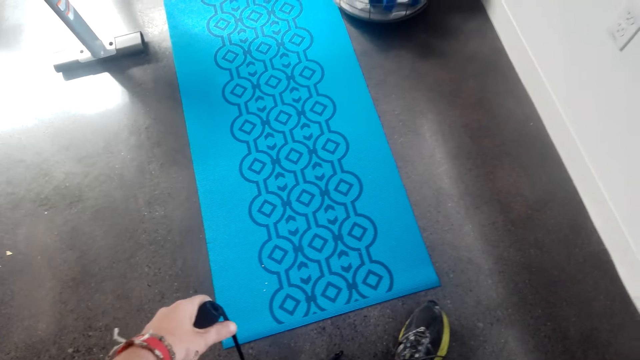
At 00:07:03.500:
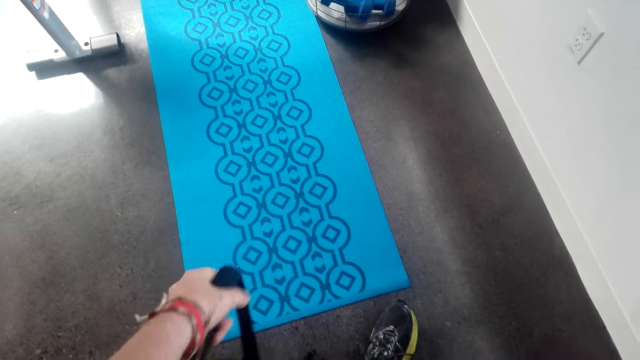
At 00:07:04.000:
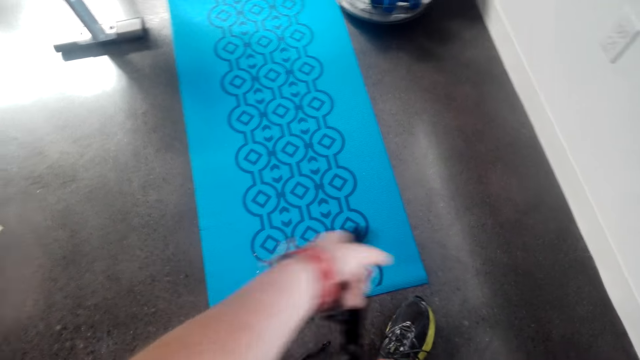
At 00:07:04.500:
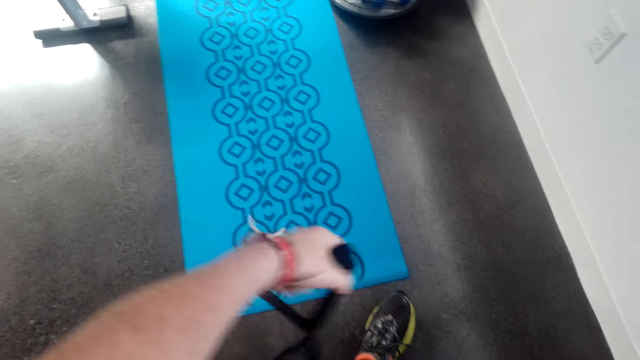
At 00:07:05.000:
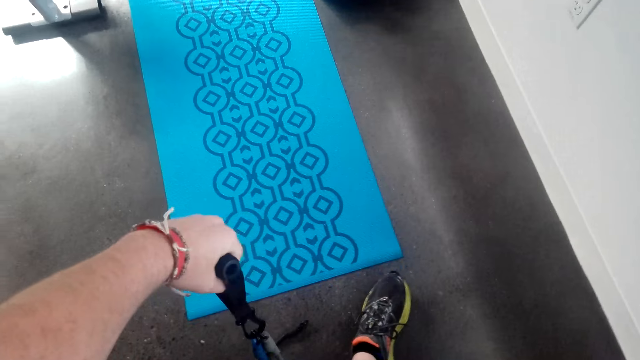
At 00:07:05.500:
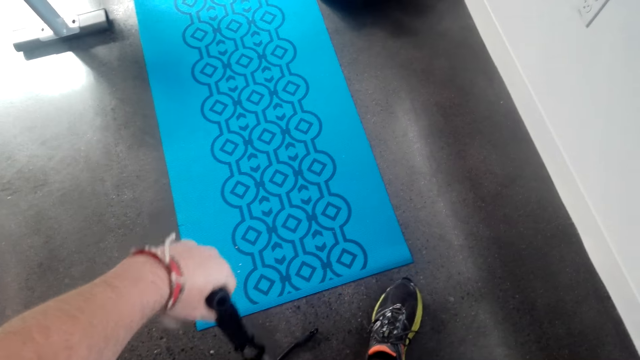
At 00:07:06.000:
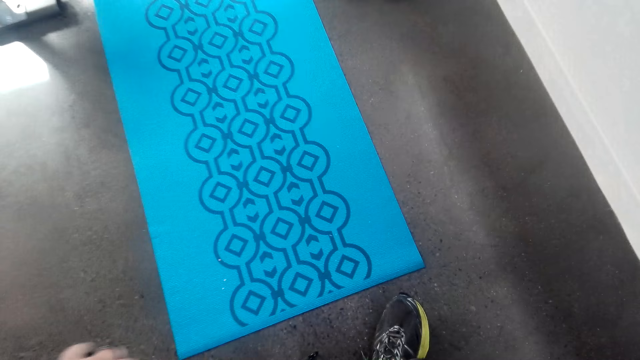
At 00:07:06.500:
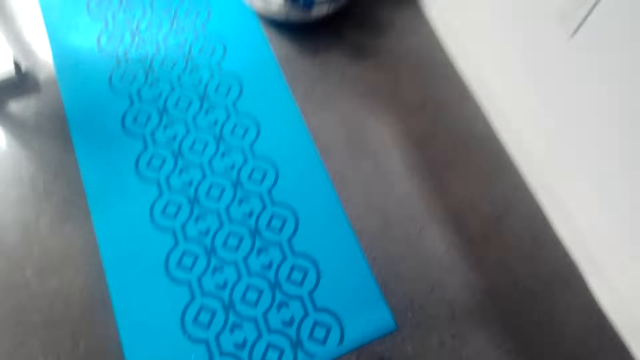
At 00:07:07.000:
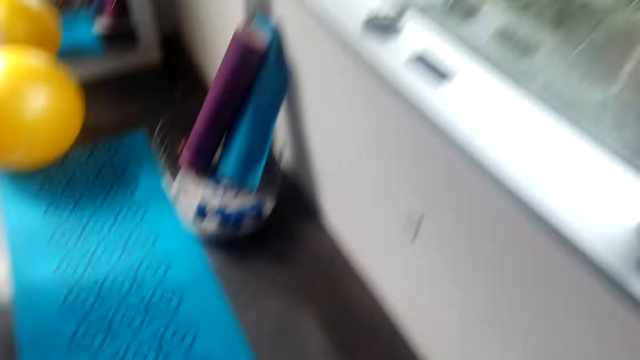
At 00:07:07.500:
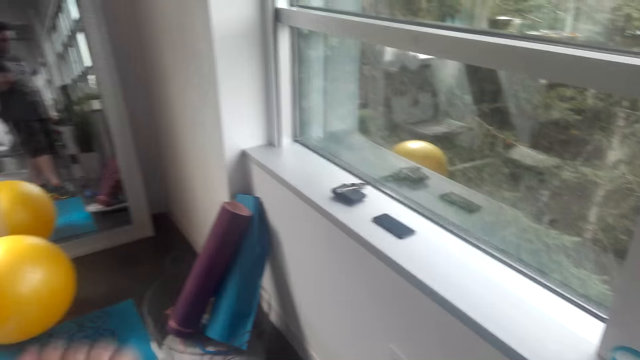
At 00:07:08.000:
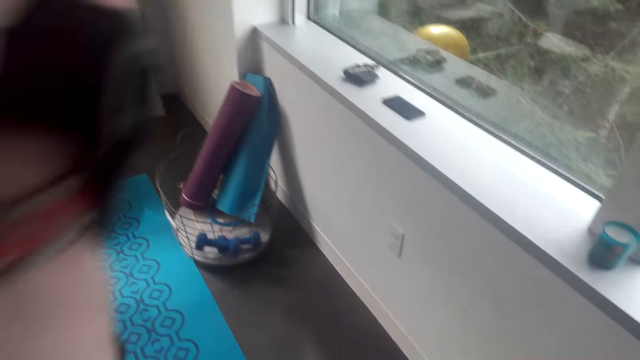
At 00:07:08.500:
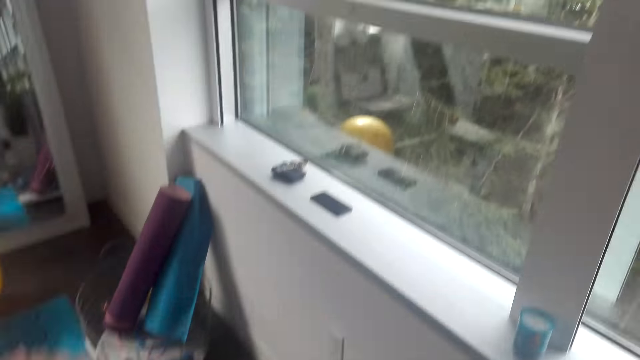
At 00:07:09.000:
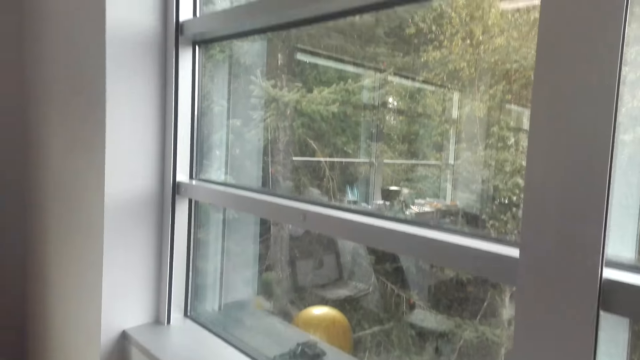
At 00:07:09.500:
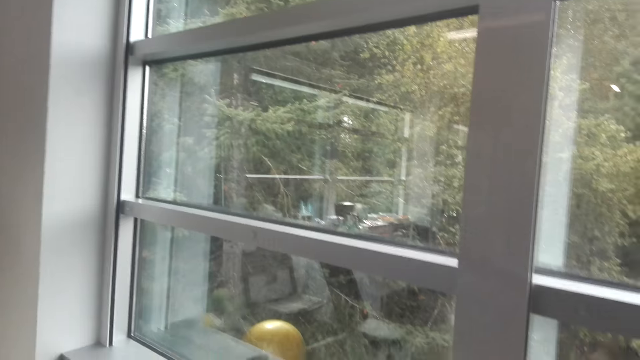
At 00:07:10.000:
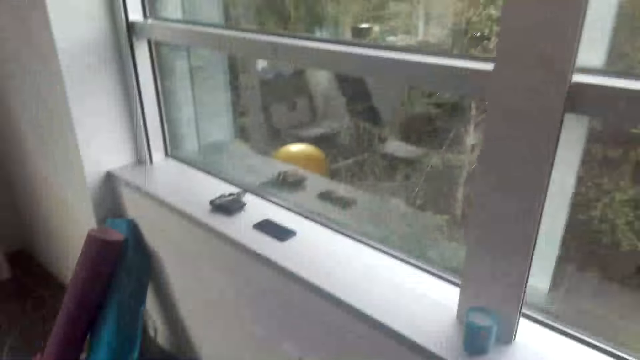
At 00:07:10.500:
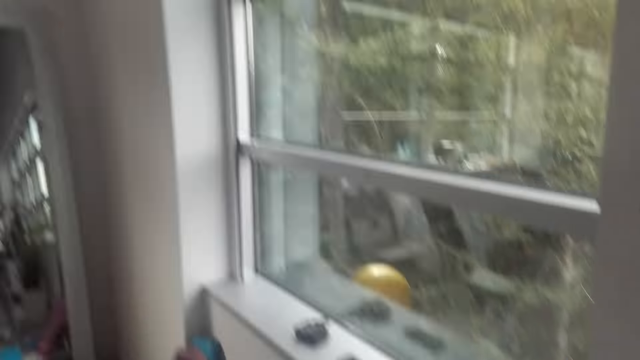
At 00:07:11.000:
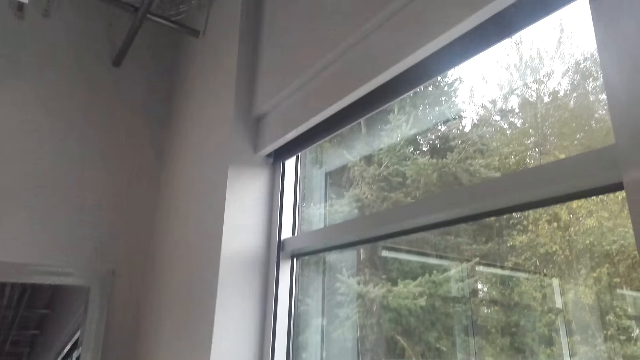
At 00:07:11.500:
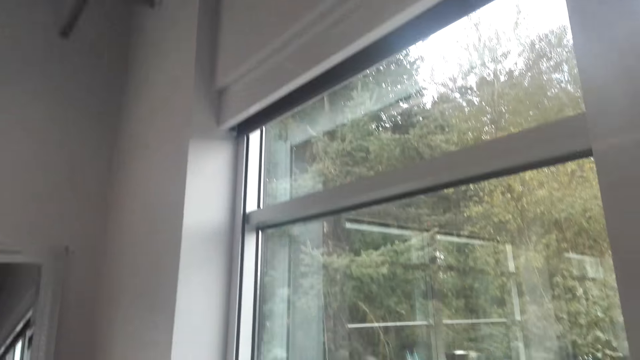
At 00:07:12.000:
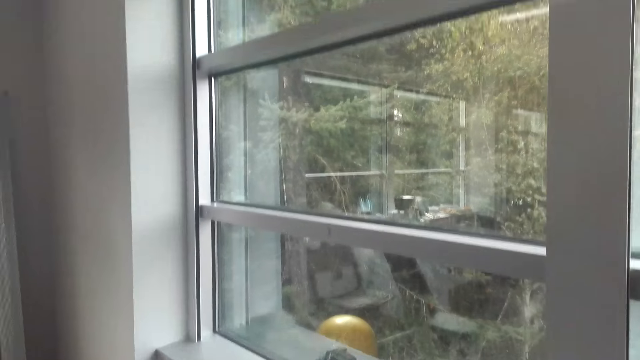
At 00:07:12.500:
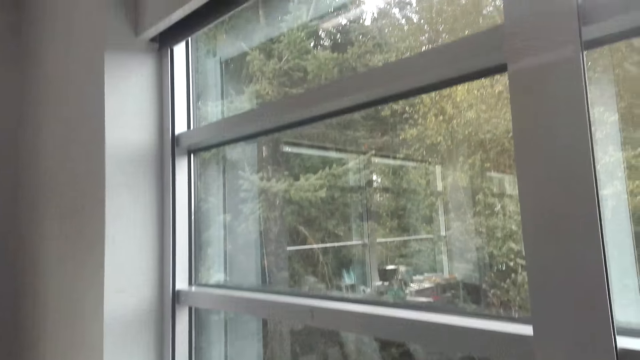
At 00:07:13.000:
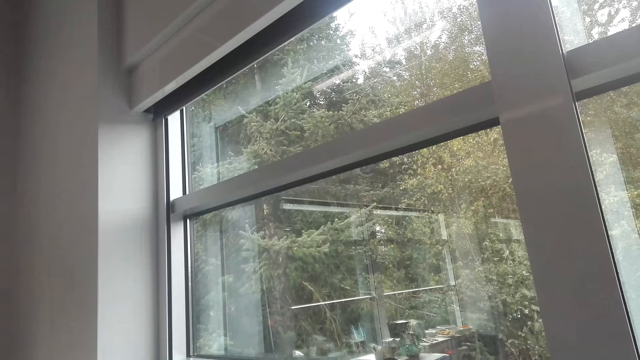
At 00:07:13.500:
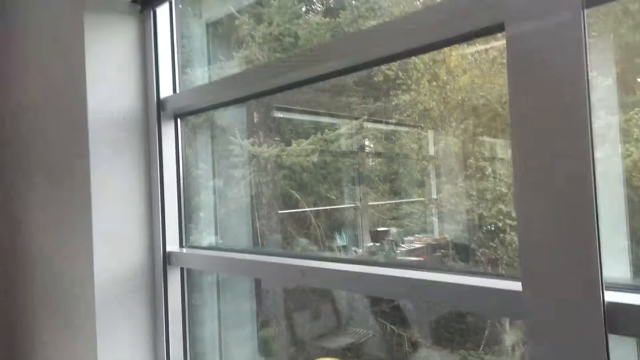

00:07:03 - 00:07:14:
The camera wearer works out with the resistance bands.

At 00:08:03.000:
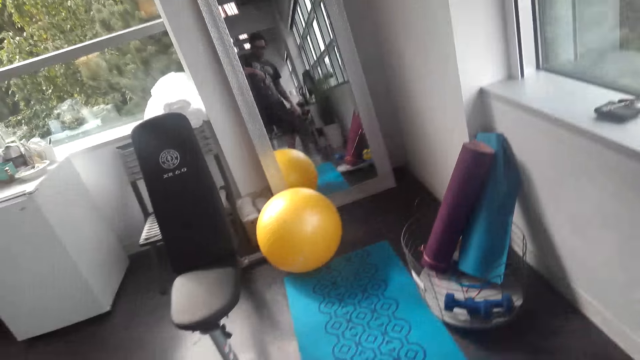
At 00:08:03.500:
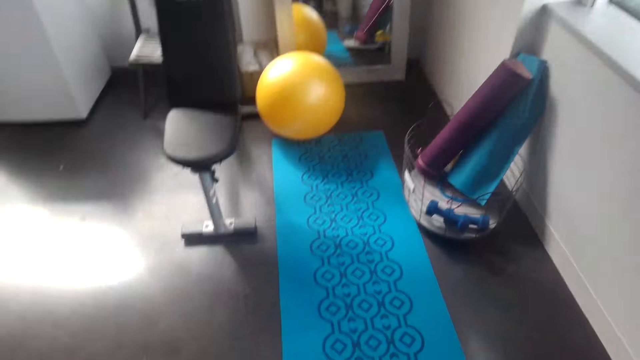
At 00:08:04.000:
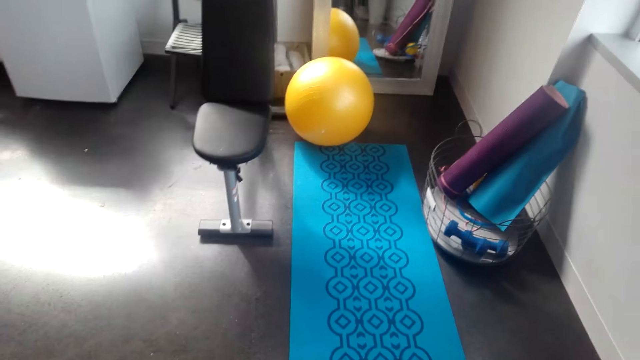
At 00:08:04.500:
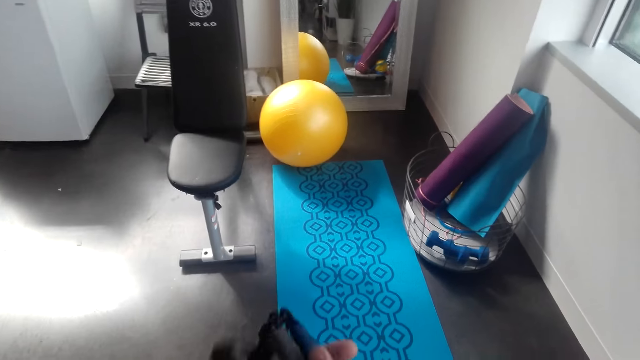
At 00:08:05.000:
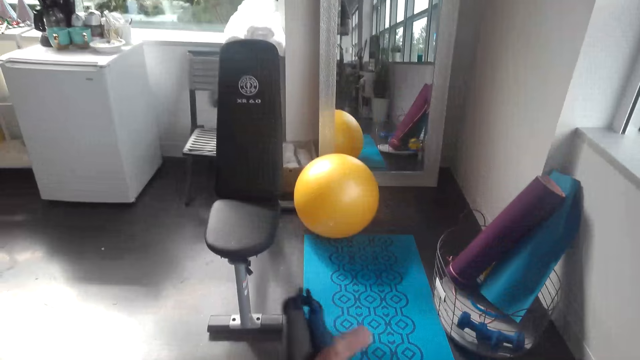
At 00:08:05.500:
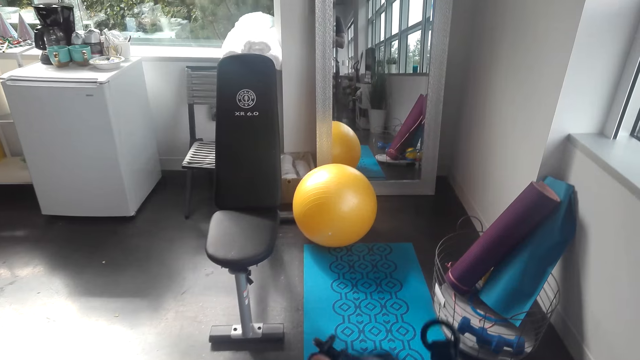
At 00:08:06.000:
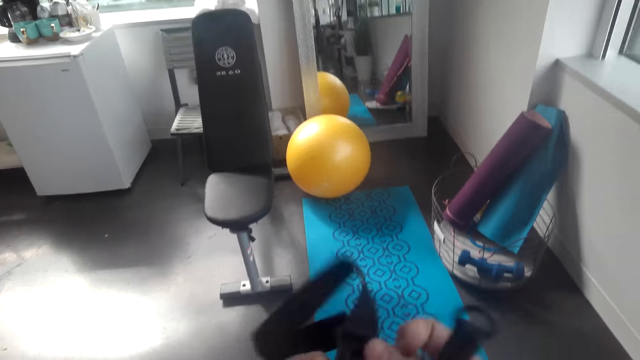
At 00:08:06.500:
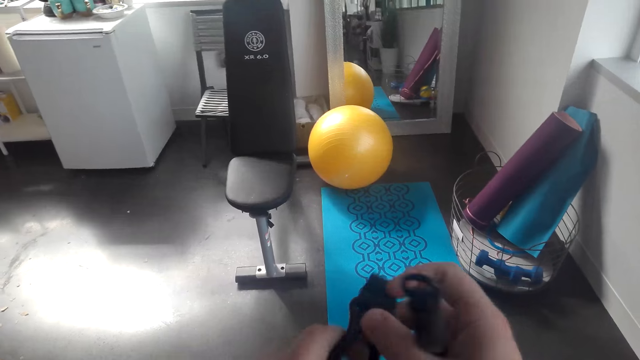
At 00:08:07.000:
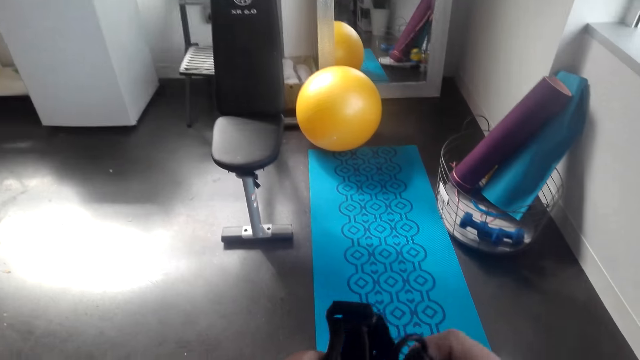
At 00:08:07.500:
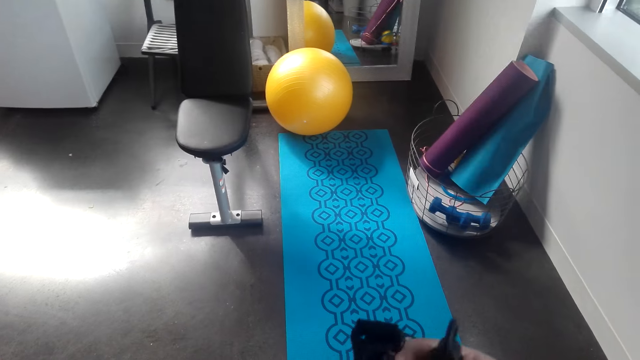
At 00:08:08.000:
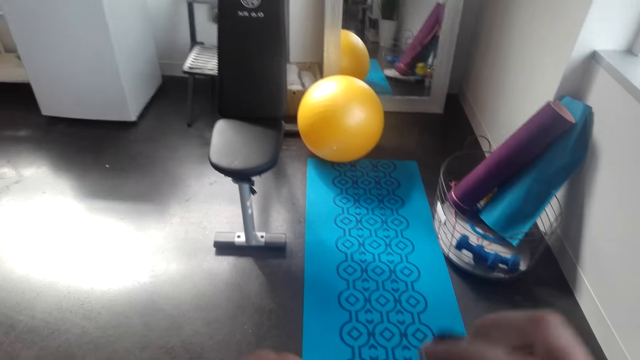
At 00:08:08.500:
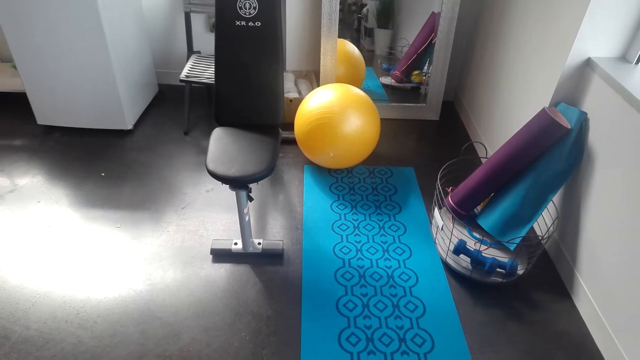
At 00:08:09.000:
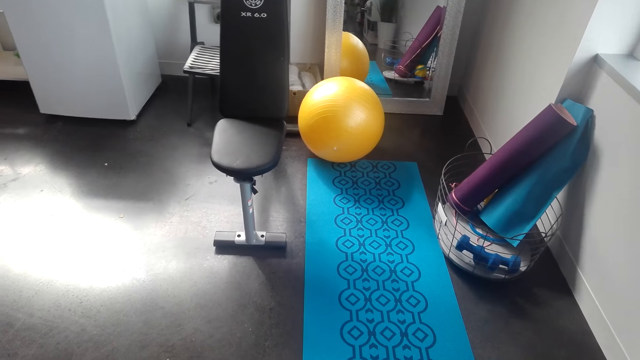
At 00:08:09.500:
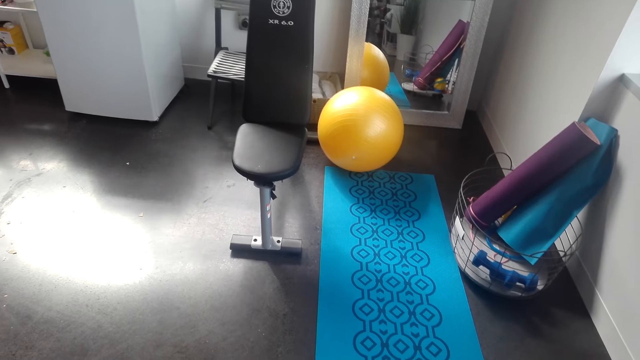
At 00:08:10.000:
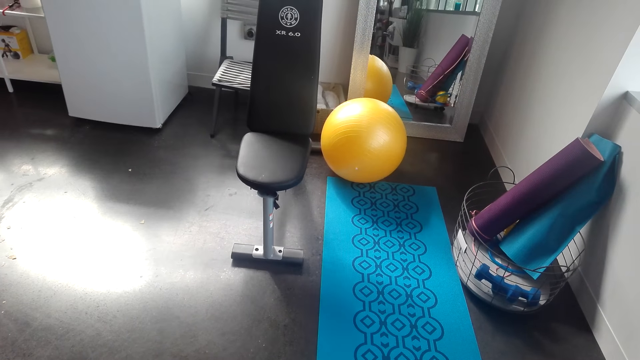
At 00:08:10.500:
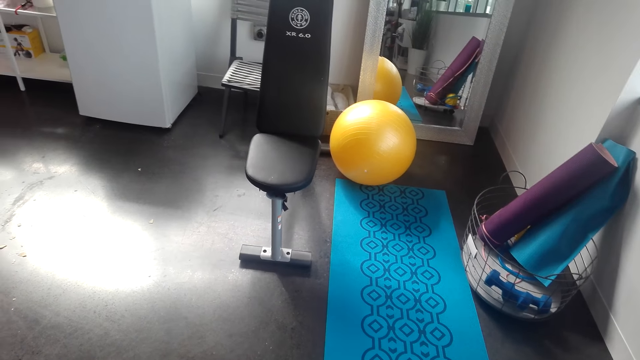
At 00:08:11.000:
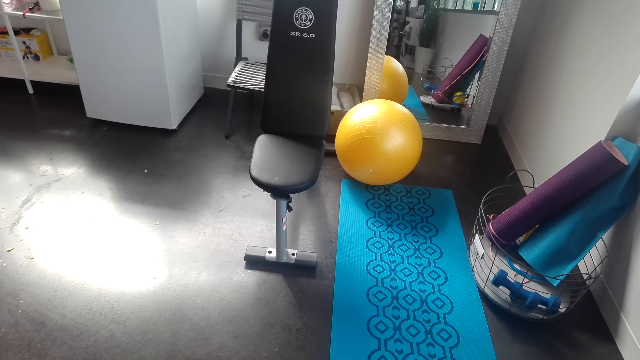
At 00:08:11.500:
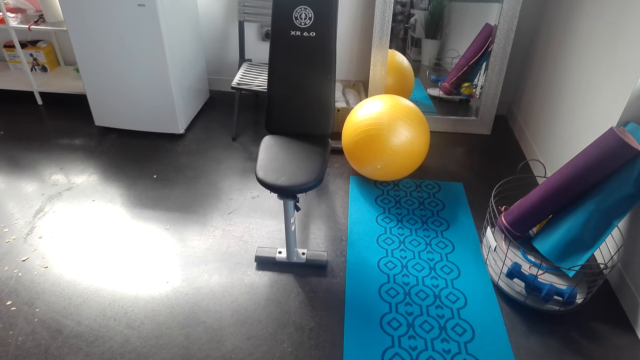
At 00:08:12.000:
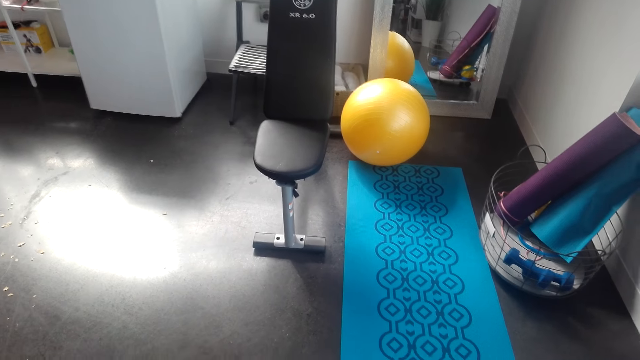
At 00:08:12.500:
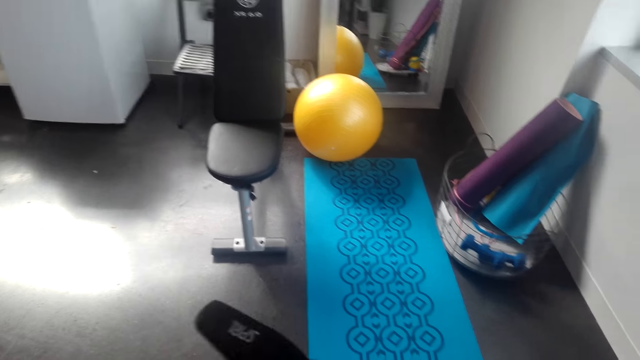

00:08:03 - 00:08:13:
The camera wearer moves the fit monkey gym in his hands. He adjusts the resistance bands.
